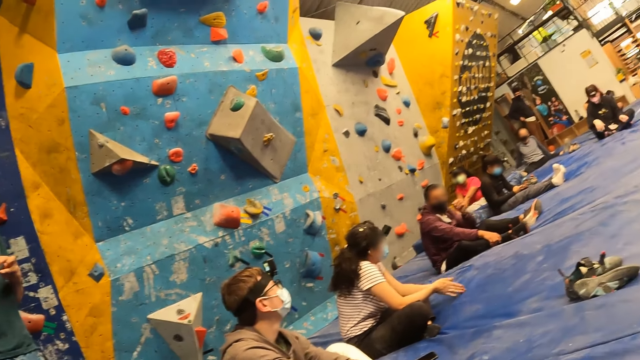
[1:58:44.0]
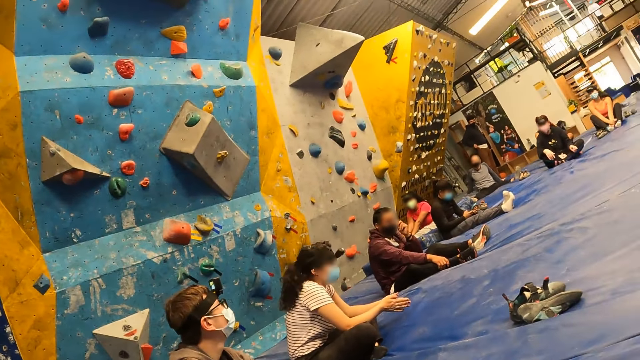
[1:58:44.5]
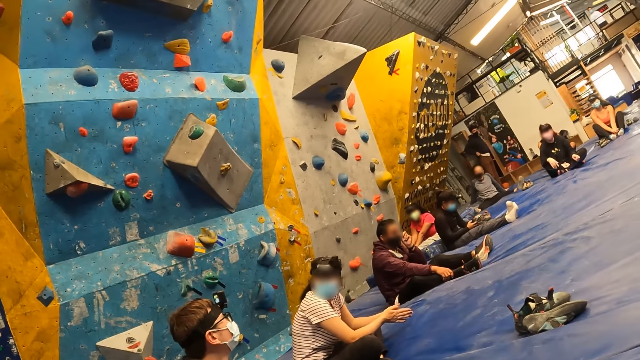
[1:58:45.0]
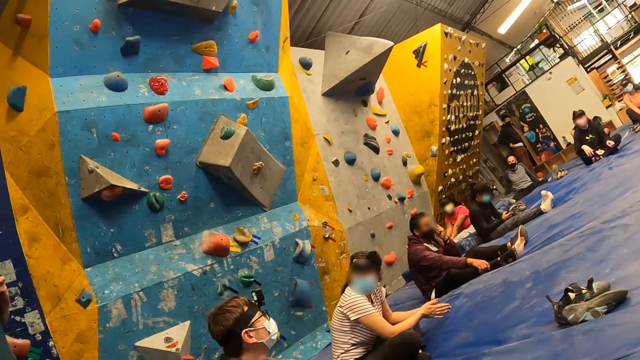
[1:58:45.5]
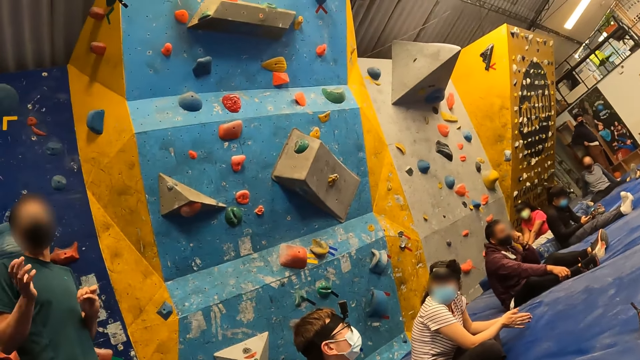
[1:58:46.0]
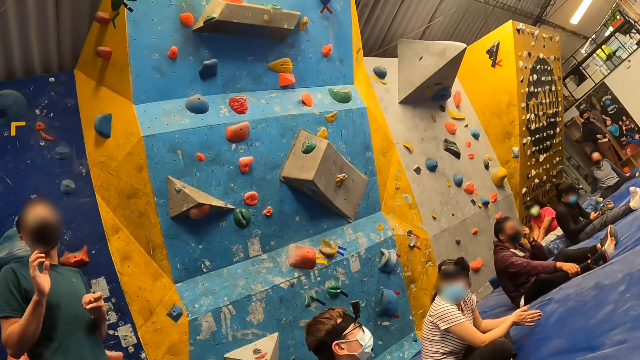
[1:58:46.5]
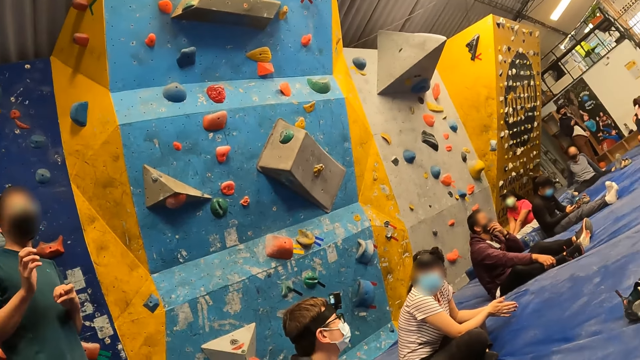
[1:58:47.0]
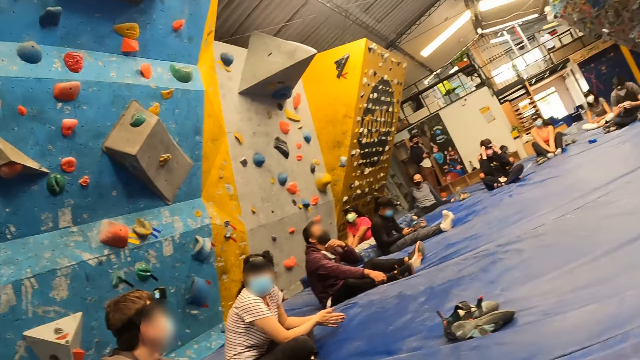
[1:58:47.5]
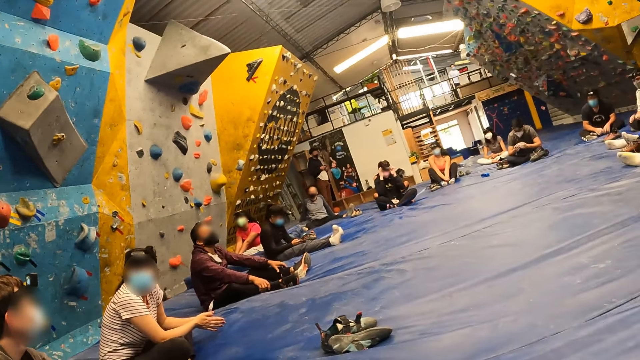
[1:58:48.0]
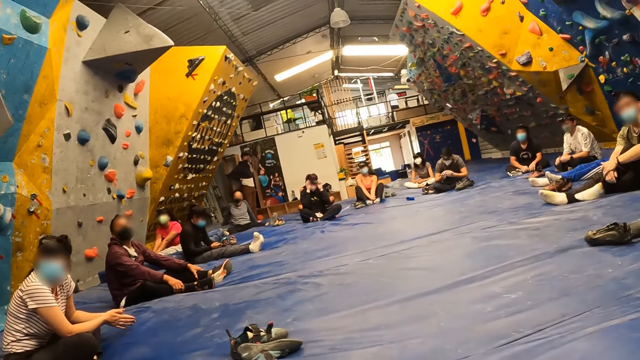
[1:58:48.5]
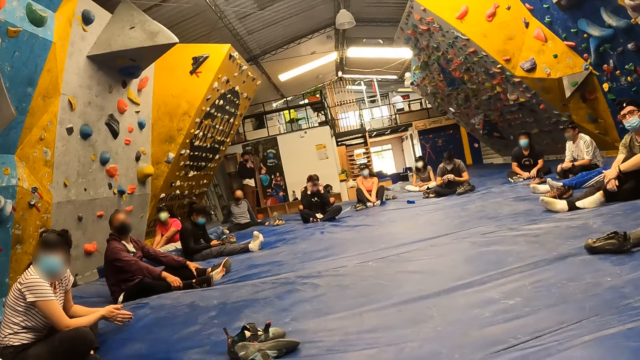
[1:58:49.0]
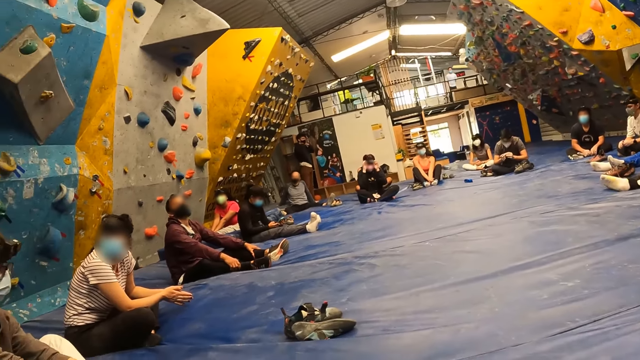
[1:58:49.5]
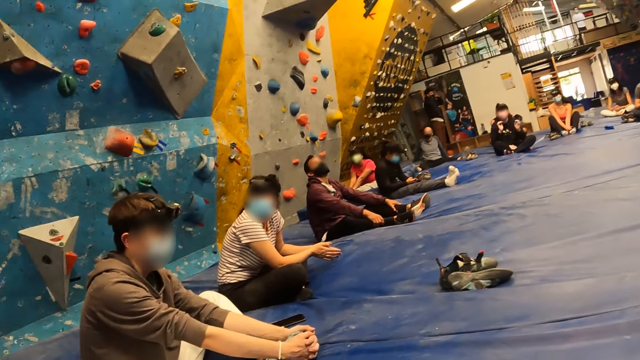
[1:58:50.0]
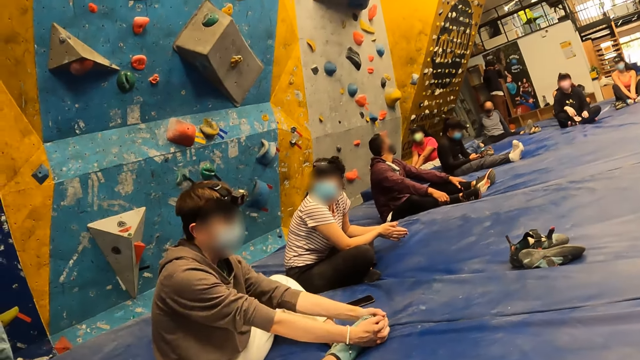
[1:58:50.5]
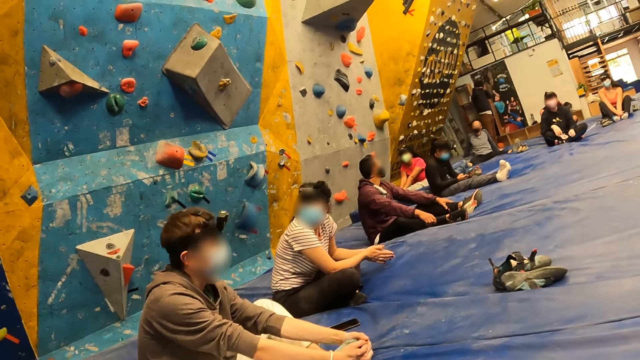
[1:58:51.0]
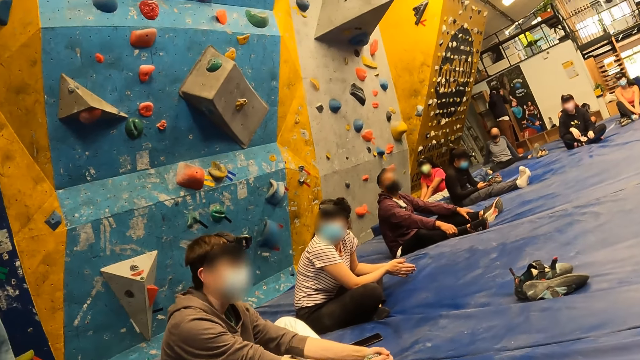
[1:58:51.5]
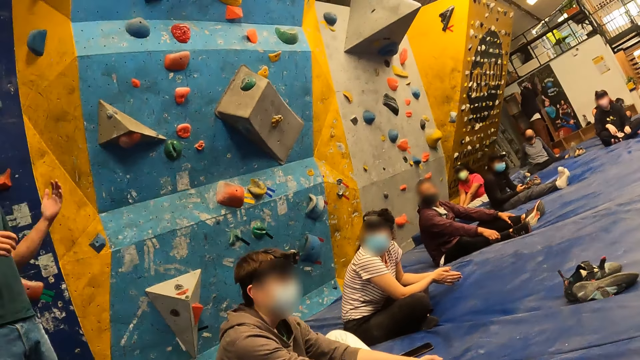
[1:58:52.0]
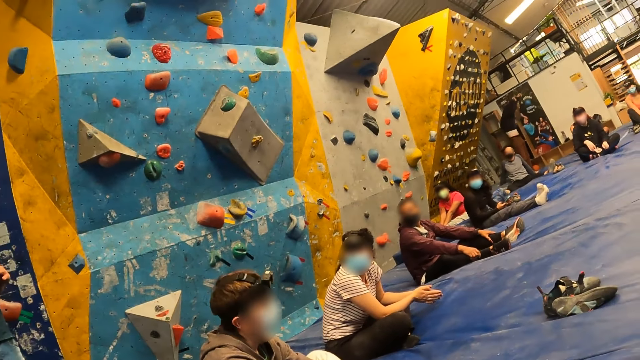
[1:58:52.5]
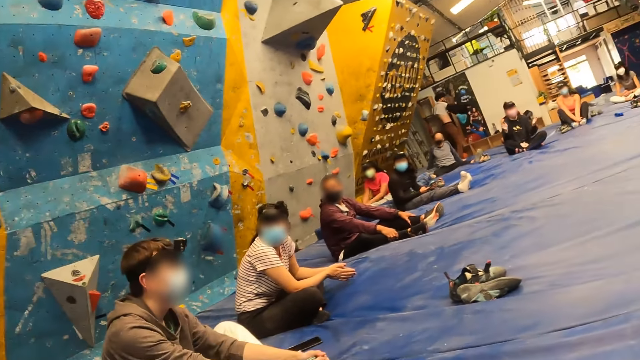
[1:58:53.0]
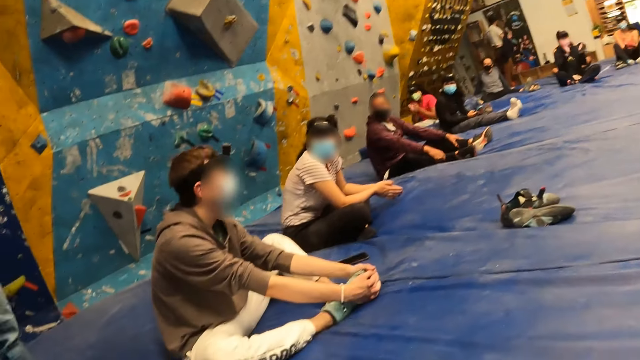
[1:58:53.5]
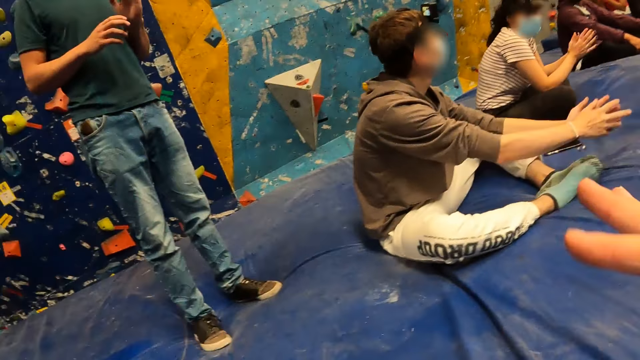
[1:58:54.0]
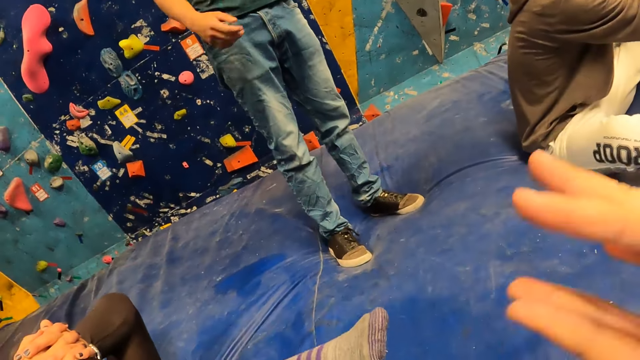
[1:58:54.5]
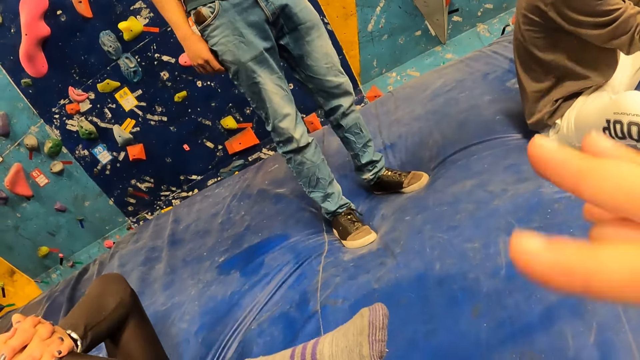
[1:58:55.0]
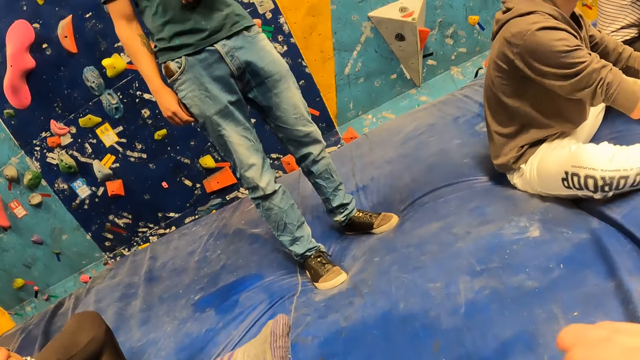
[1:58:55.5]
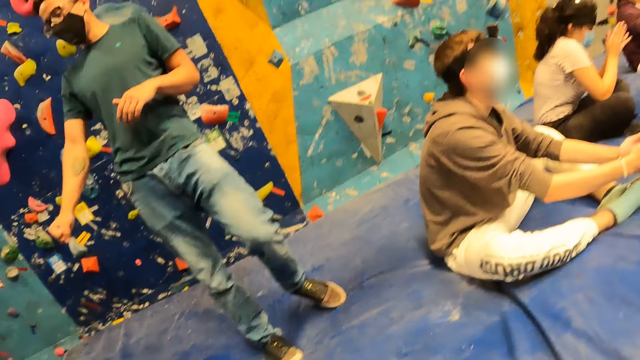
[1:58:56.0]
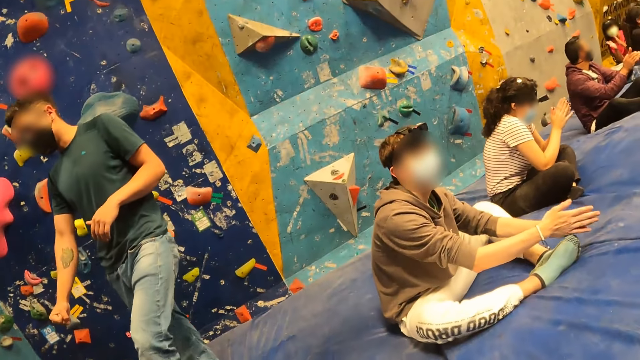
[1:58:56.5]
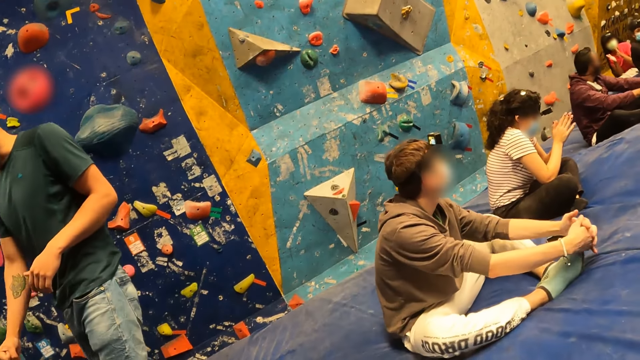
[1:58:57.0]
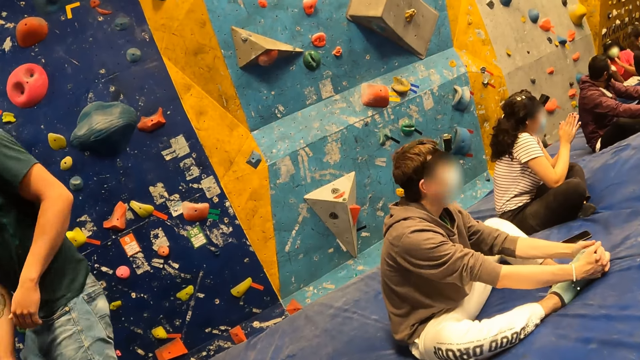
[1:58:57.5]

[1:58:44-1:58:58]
A person talks. The camera wearer looks around. Another person moves his head. The camera wearer claps her hands. She does something.

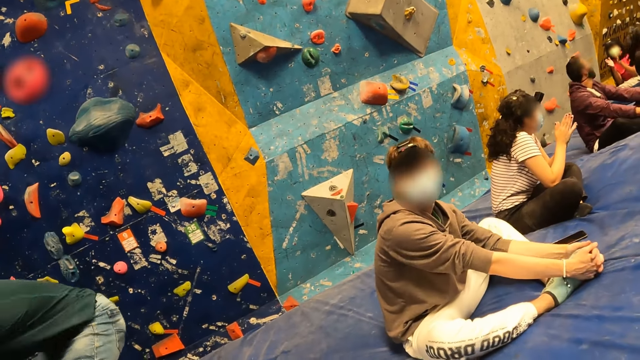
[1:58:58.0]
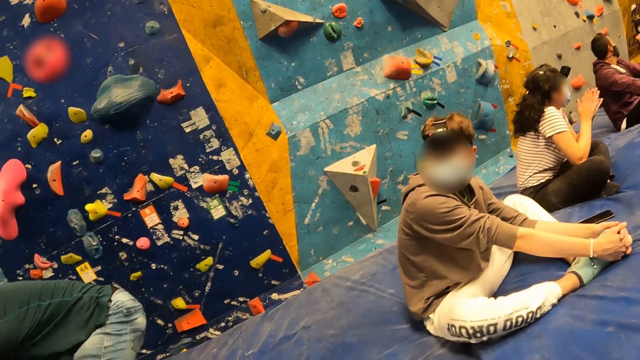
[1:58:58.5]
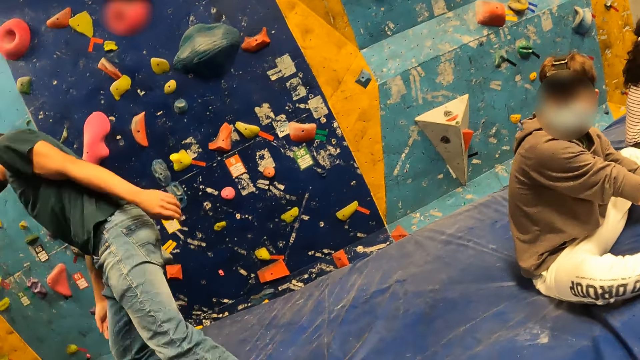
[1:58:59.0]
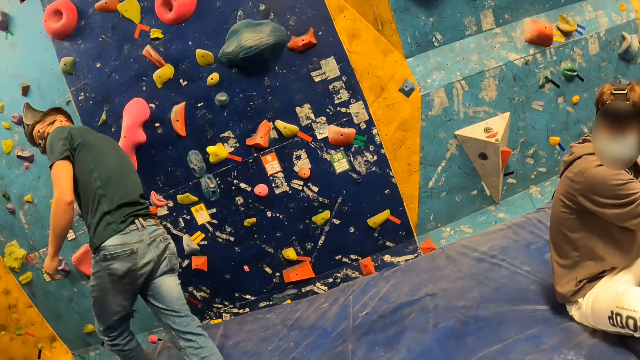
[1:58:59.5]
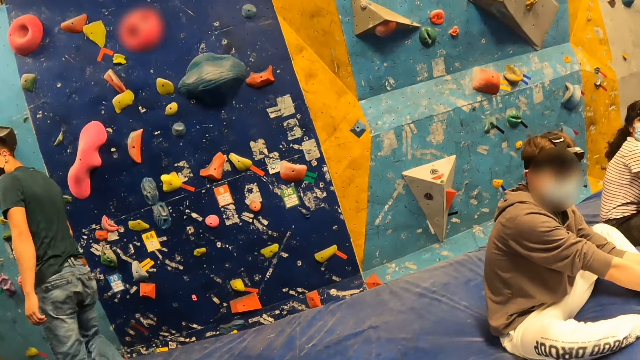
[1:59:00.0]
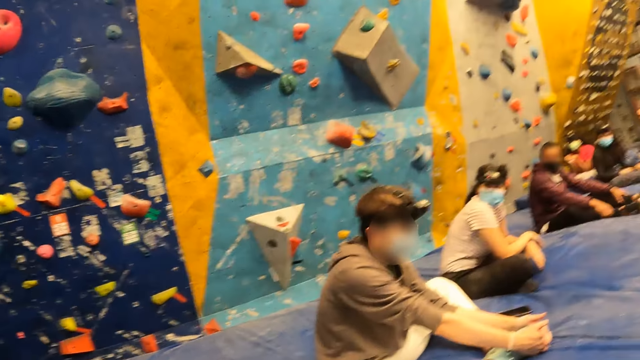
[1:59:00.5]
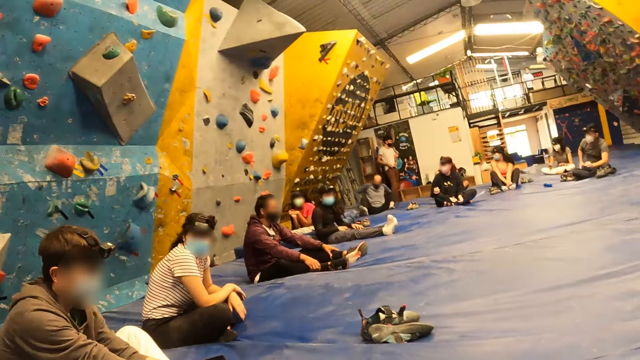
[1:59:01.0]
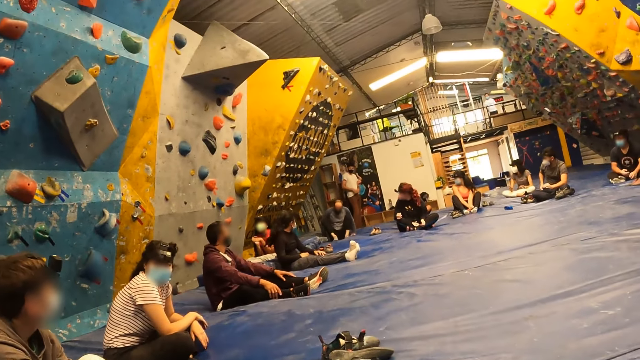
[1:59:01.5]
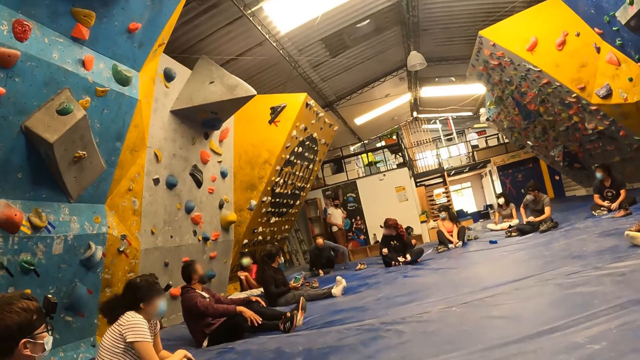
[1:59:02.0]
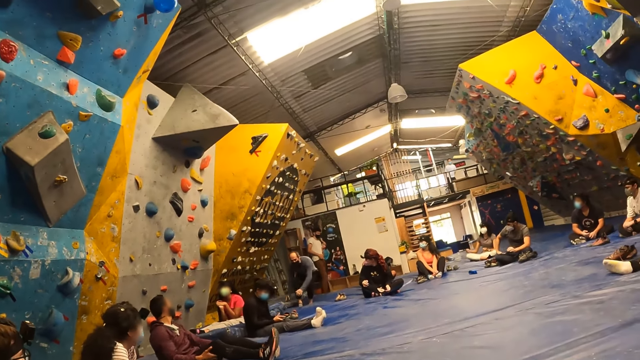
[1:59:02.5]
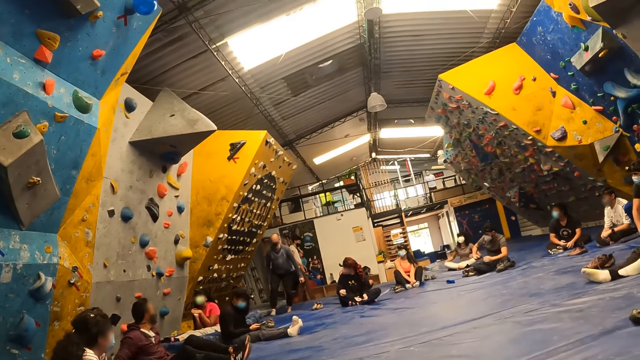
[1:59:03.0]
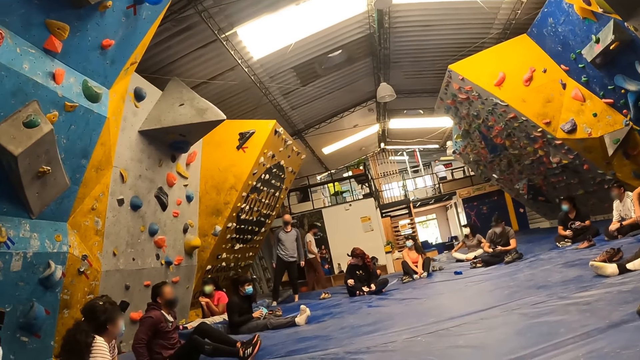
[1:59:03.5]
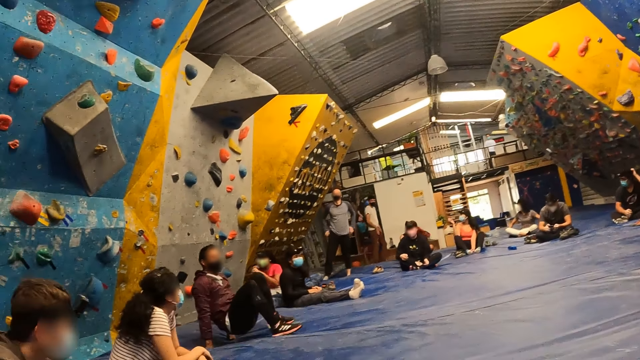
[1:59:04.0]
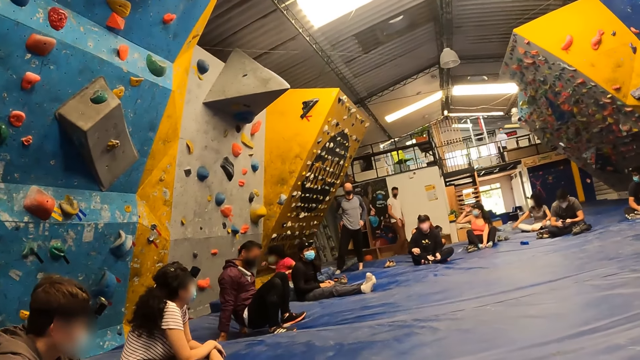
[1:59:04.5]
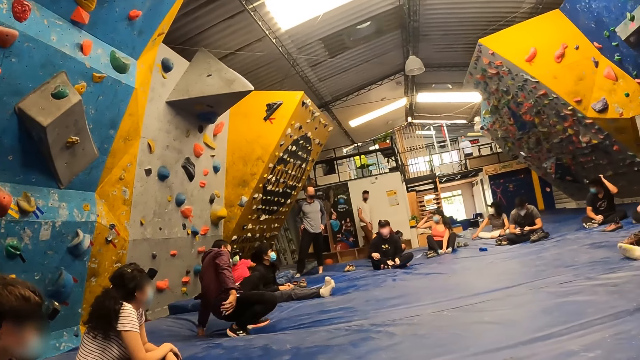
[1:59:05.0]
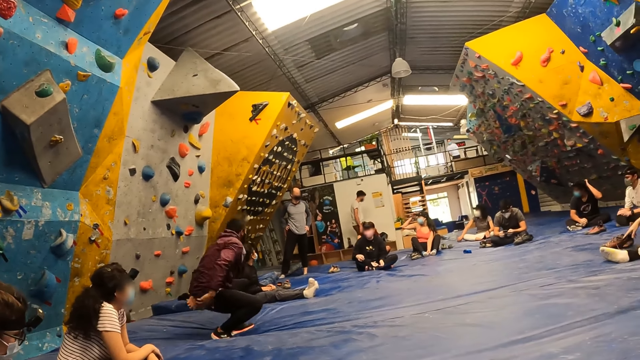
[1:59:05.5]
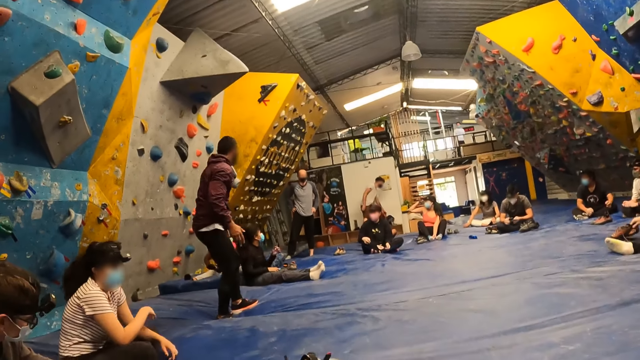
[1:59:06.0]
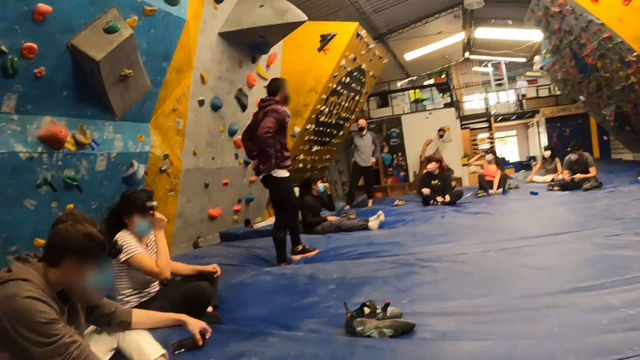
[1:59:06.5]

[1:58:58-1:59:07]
A person moves around. Another person stands up. A third person stands up.
